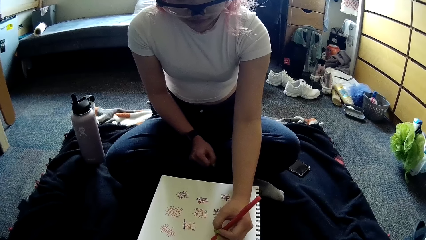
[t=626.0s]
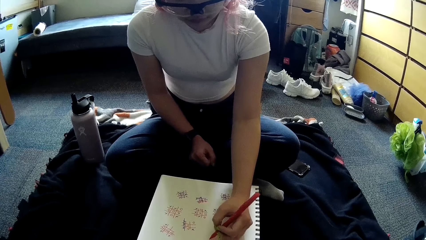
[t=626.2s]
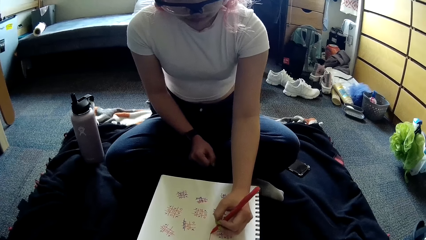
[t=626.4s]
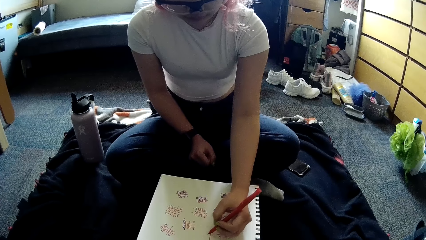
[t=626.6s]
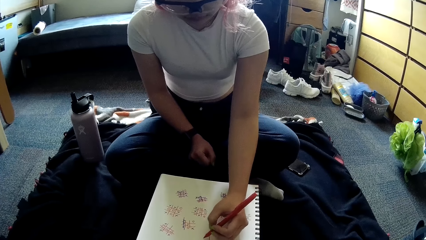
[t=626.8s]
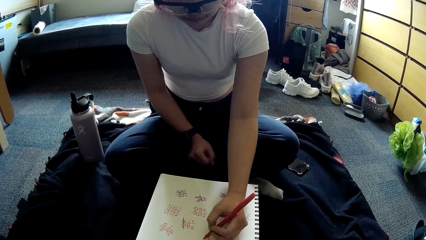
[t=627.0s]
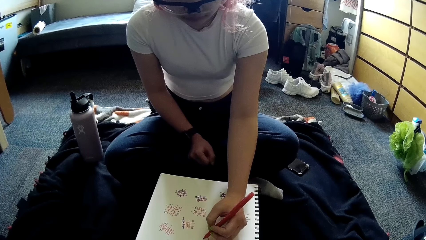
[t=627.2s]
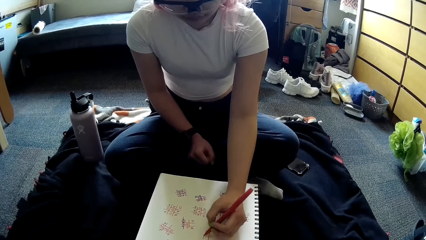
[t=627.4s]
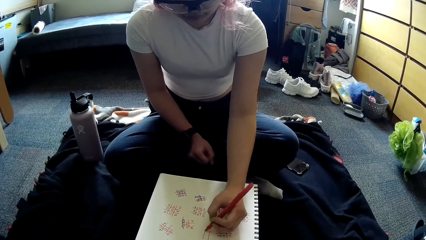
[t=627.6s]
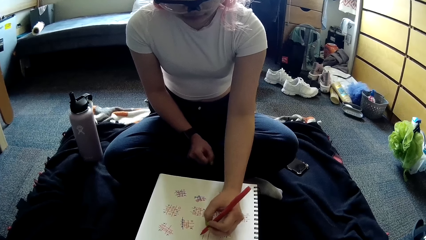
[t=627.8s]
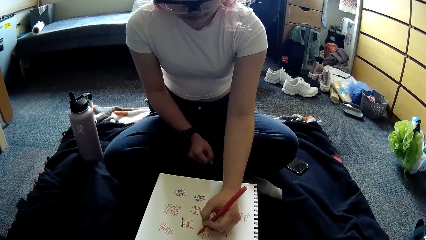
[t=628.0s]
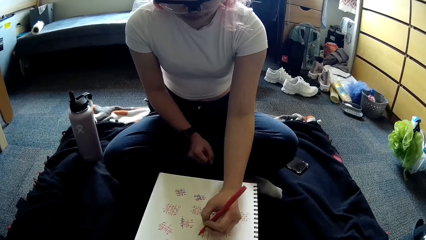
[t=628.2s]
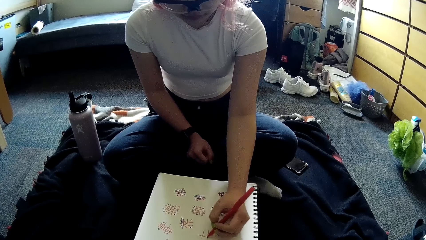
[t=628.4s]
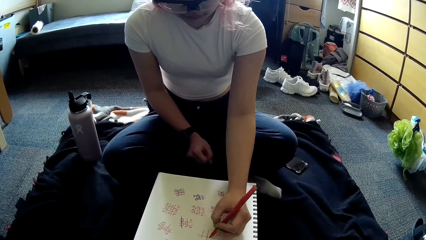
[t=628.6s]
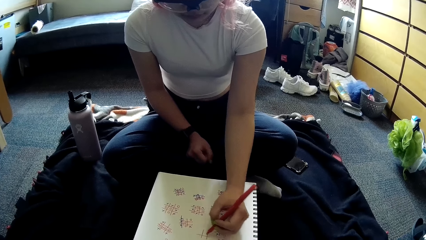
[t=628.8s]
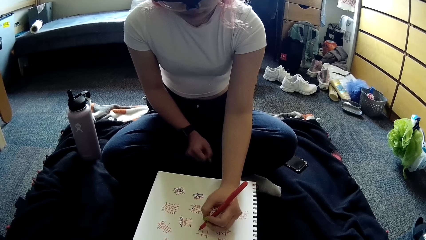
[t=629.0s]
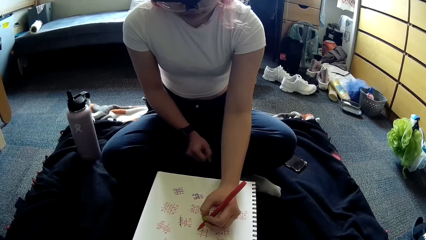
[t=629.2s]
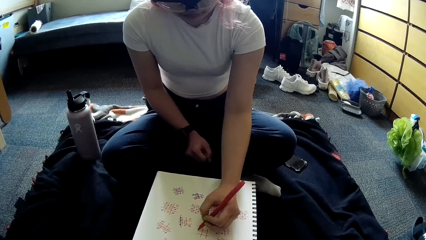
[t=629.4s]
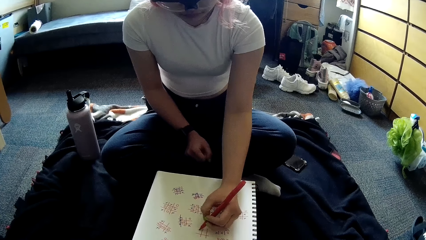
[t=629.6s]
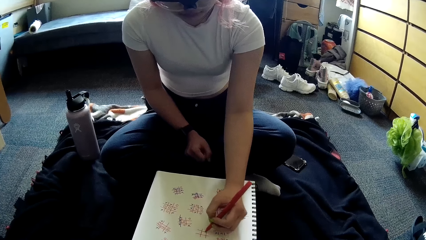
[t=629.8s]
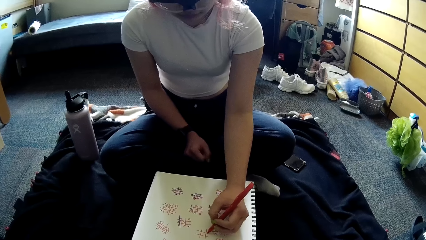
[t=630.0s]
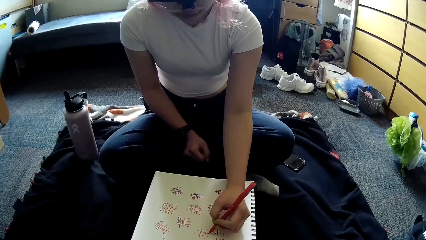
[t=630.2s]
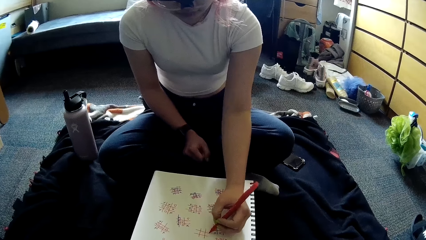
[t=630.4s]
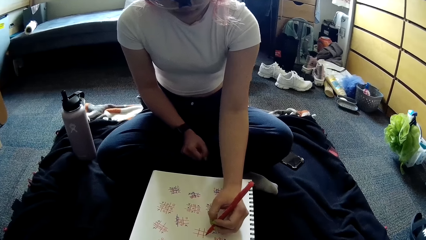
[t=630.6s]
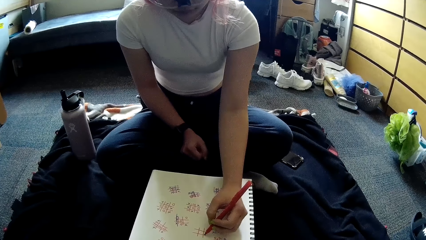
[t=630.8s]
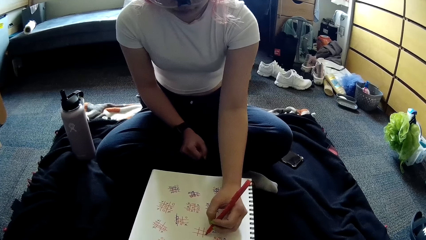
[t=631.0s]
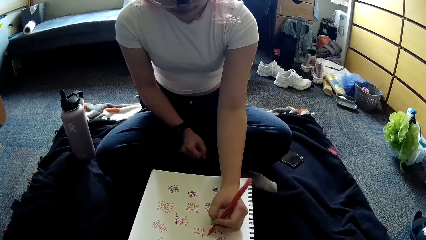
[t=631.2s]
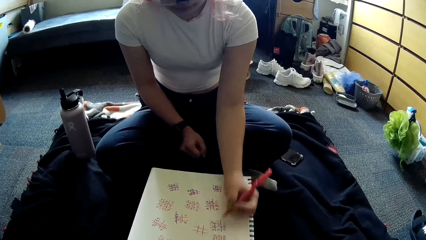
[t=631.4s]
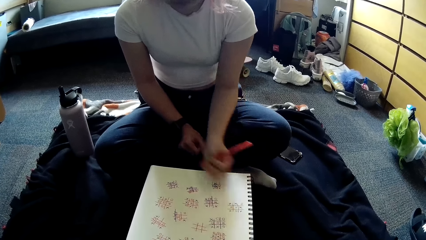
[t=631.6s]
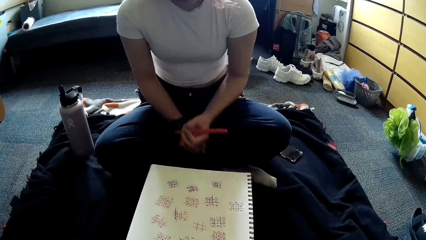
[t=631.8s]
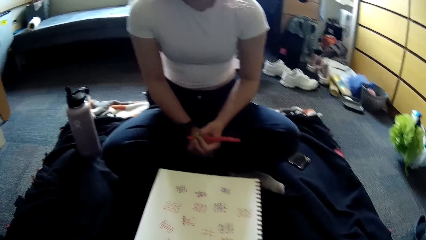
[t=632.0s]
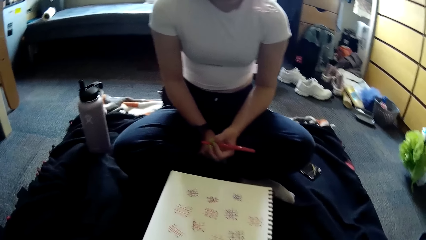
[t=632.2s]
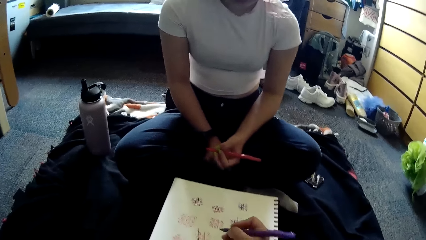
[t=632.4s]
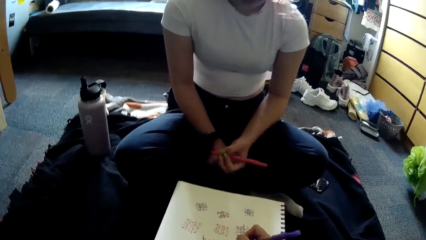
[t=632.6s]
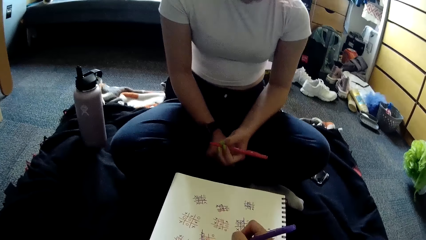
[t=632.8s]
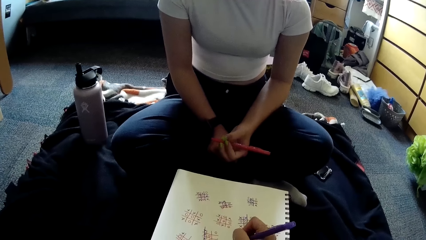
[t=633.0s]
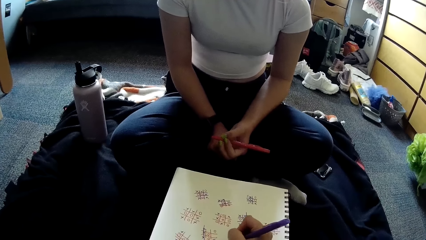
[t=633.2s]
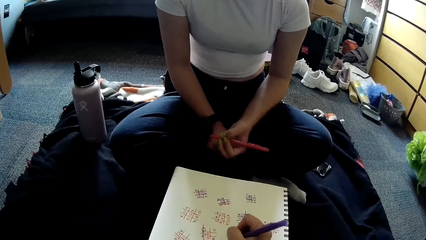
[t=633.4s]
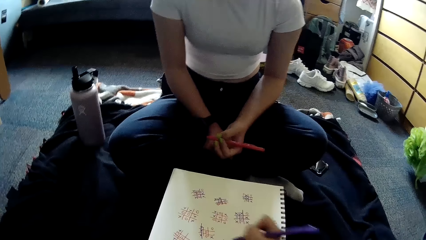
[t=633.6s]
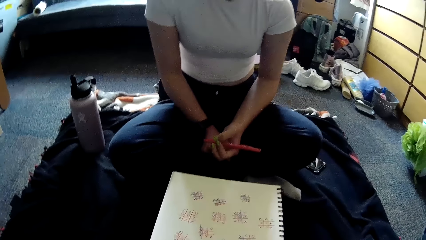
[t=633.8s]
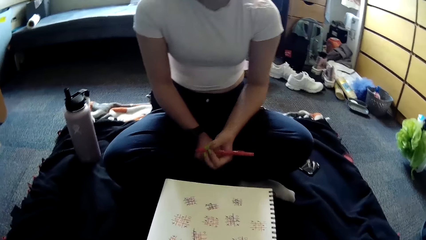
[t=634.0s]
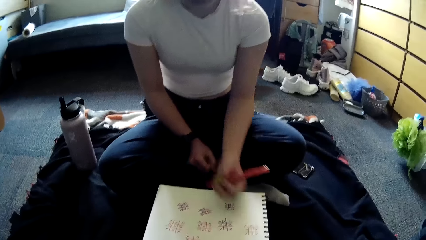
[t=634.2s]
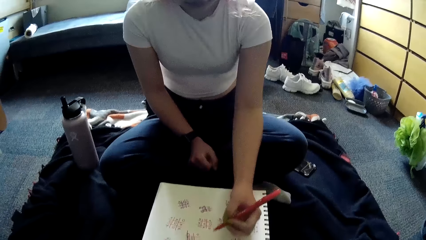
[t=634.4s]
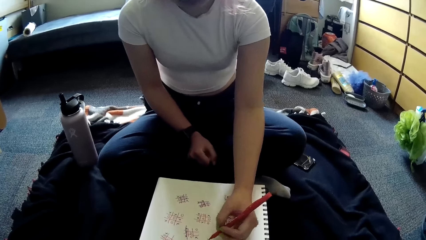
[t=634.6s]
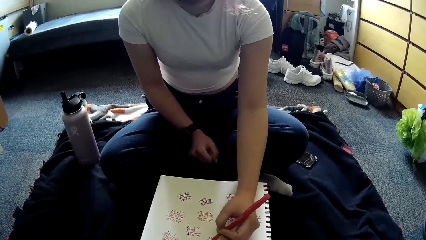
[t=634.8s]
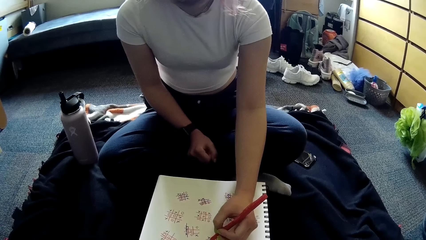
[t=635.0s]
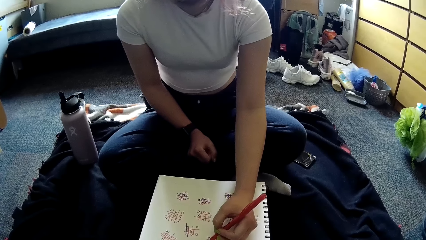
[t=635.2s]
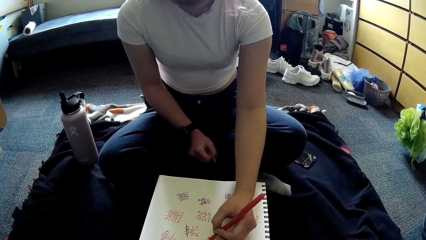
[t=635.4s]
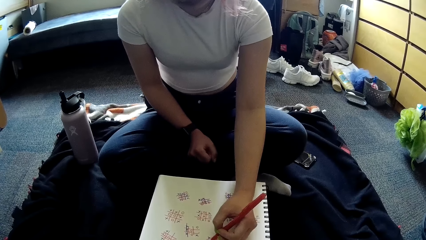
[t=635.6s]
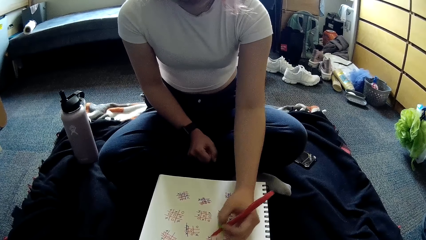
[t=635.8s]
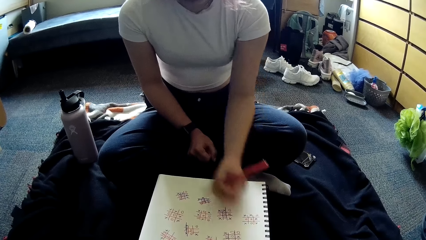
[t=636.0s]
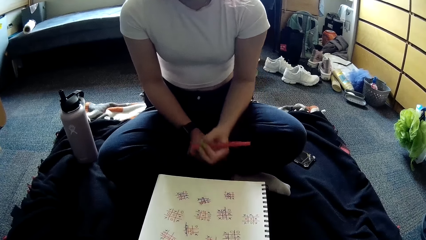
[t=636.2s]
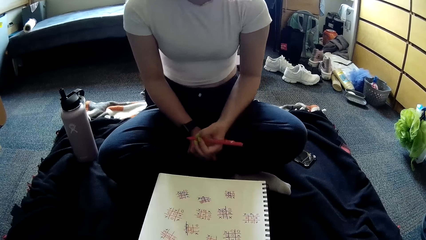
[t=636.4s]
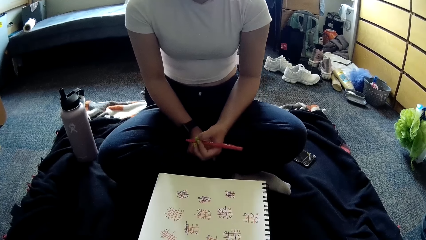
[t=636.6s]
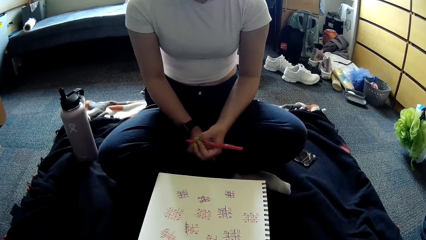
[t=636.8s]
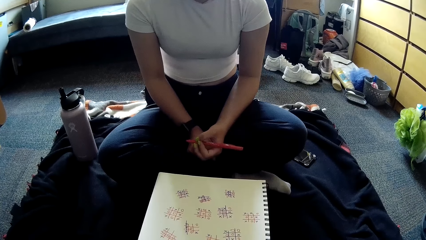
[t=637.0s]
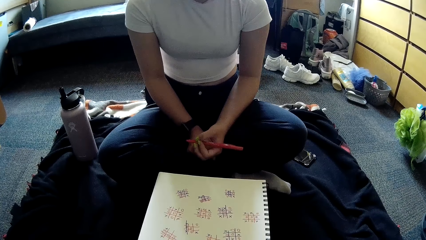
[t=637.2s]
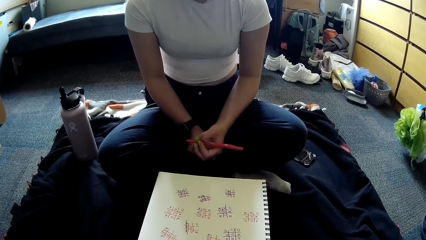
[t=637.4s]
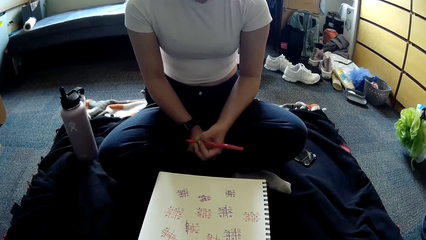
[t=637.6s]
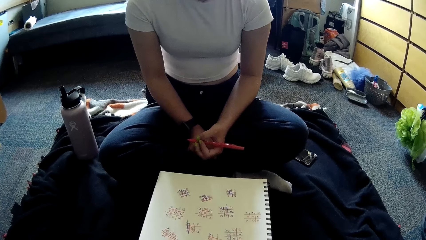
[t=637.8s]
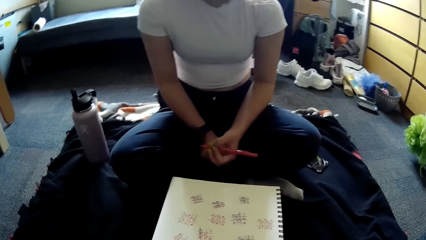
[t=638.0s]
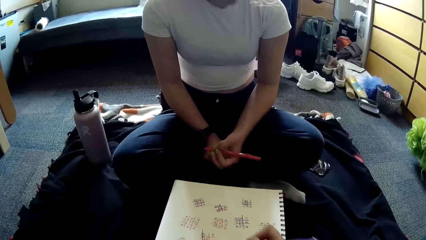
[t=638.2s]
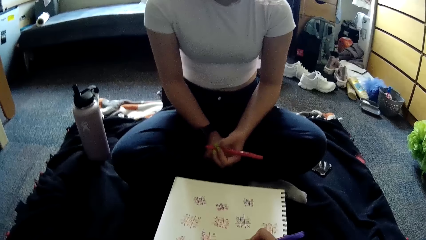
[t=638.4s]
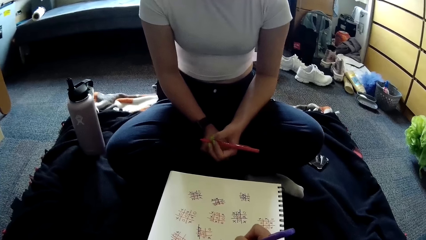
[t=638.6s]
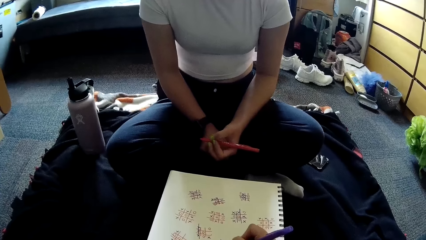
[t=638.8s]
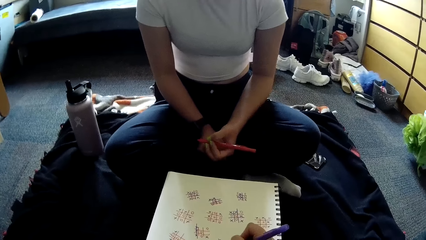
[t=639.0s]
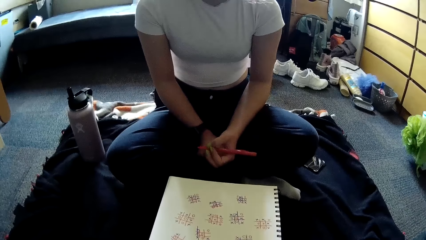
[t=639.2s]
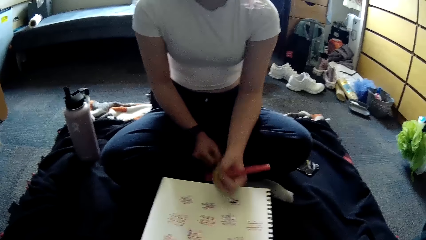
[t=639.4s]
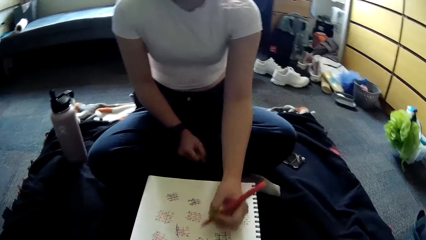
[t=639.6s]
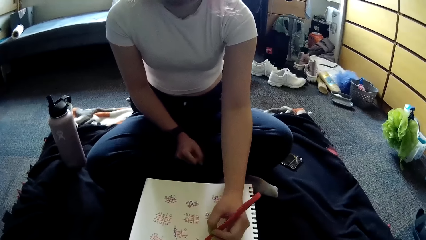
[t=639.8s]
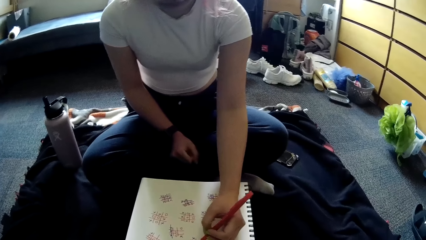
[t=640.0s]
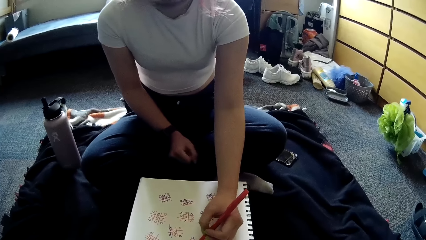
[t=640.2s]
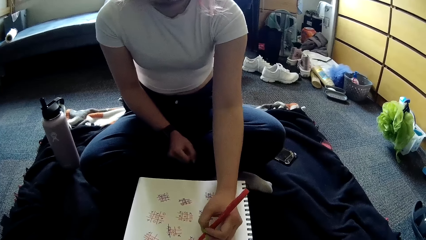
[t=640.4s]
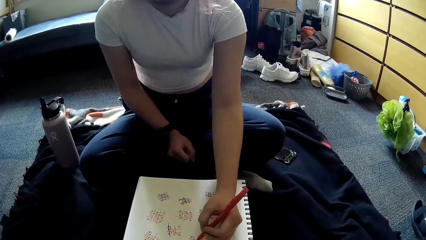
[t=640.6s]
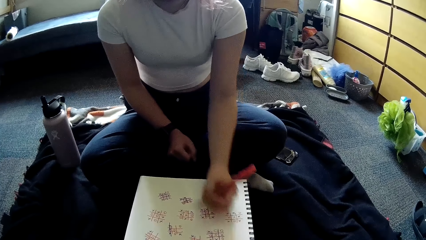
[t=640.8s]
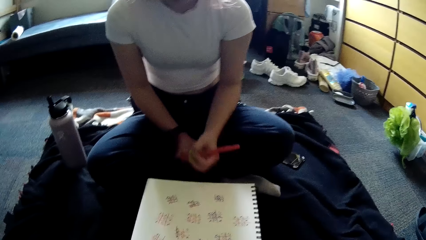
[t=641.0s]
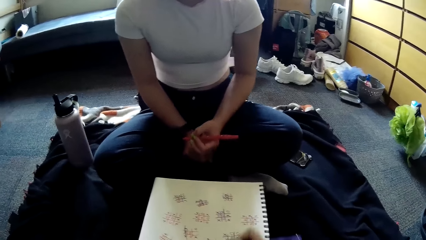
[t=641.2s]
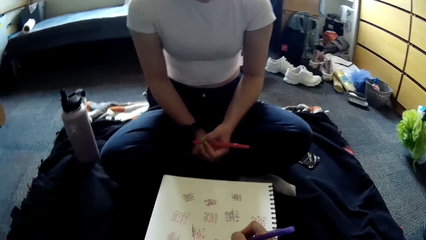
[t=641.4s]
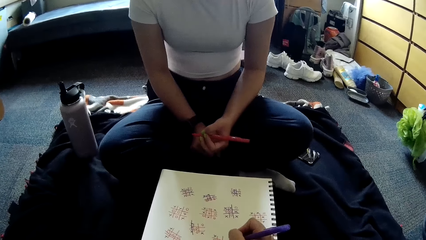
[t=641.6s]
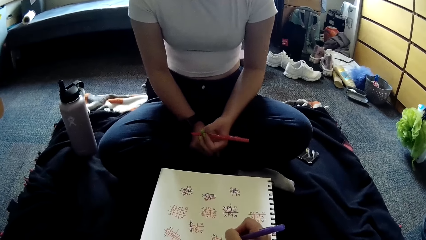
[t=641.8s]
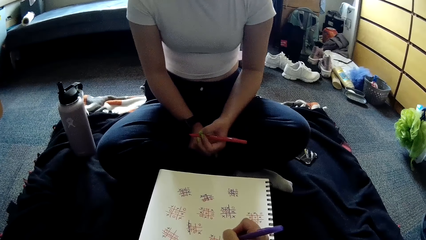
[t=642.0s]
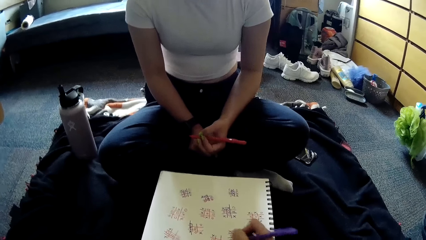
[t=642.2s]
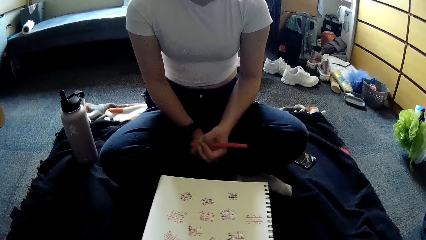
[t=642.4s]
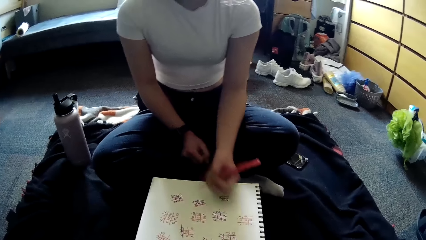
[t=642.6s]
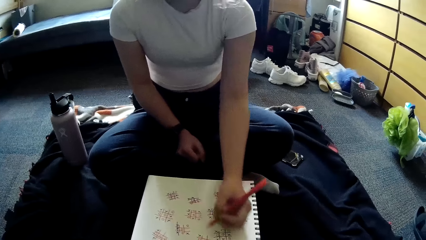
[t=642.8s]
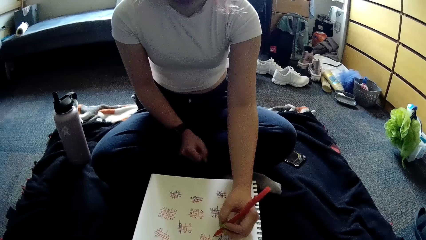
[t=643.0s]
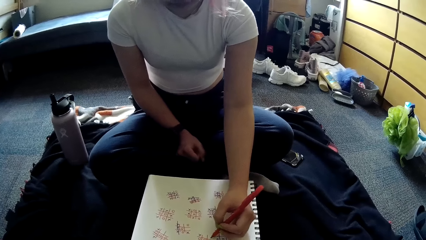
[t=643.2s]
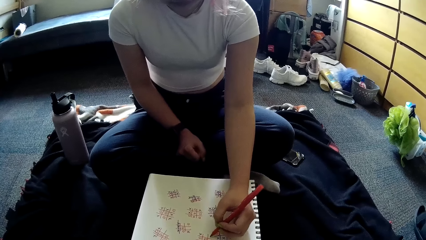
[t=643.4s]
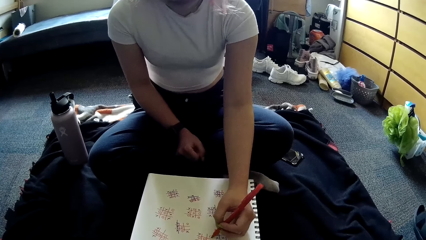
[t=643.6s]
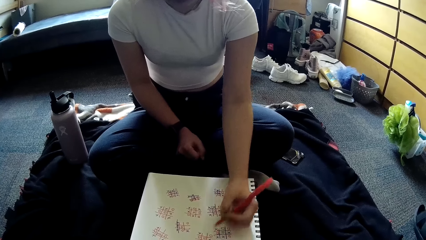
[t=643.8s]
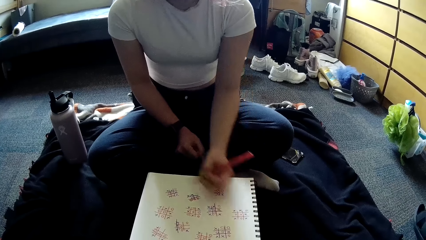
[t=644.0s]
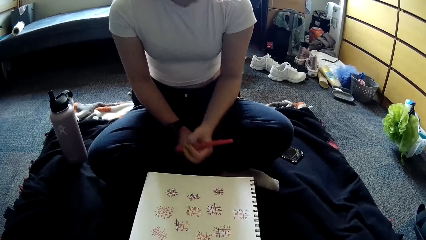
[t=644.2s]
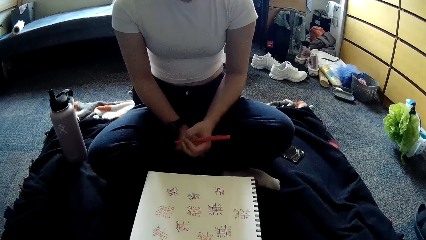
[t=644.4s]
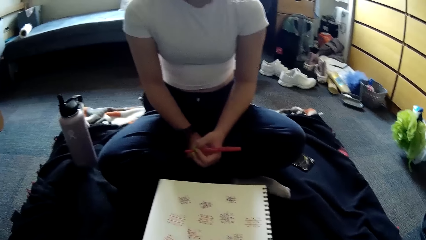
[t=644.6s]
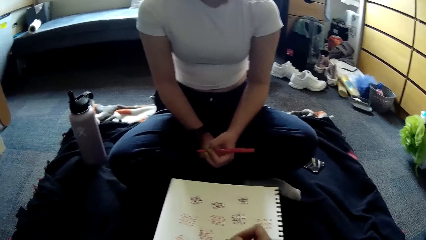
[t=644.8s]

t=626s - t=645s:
The camera wearer writes on the paper with the pen in her right hand. The woman writes on the paper with the pen in her left hand. The camera wearer writes on the paper with the pen in her right hand. The woman writes on the paper with the pen in her left hand. The camera wearer writes on the paper with the pen in her right hand. The woman writes on the paper with the pen in her left hand.
